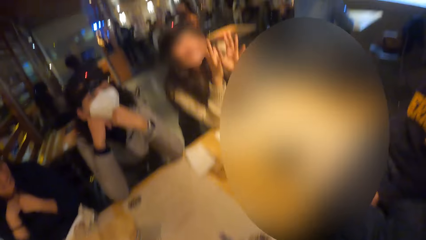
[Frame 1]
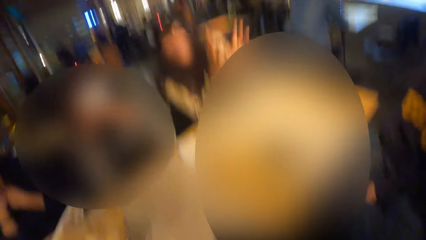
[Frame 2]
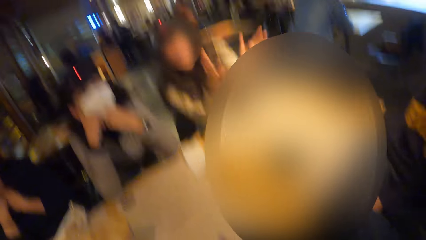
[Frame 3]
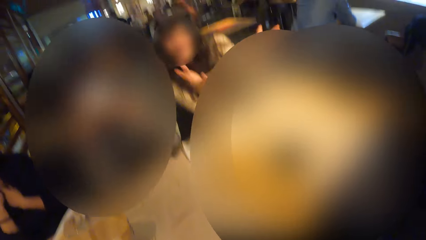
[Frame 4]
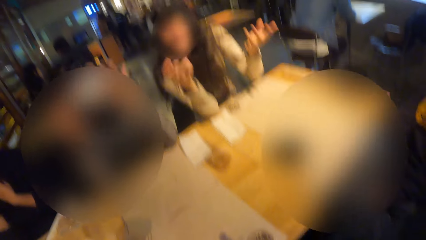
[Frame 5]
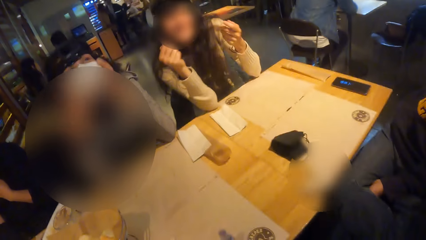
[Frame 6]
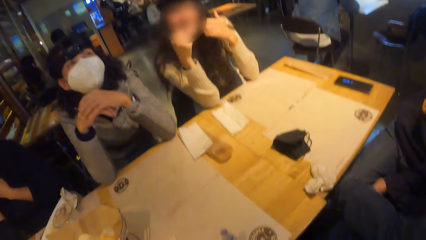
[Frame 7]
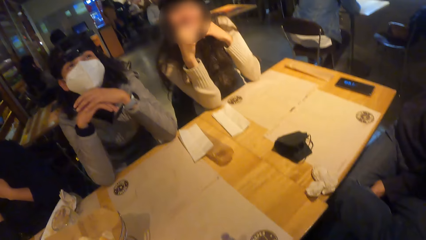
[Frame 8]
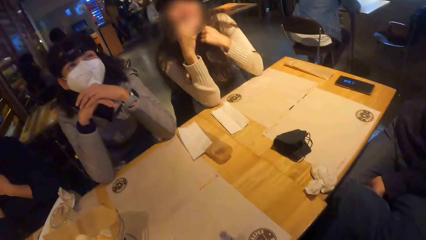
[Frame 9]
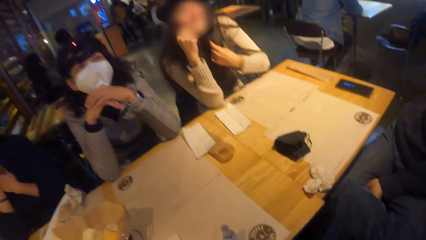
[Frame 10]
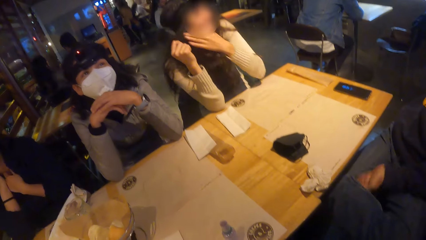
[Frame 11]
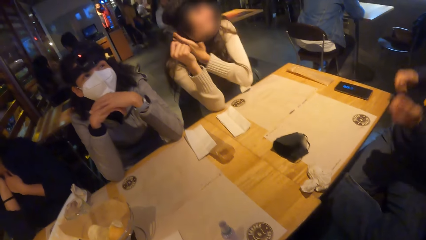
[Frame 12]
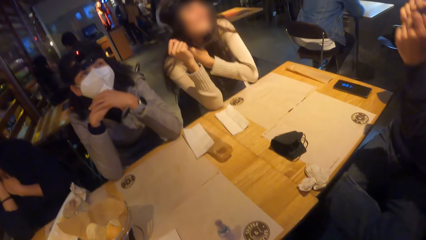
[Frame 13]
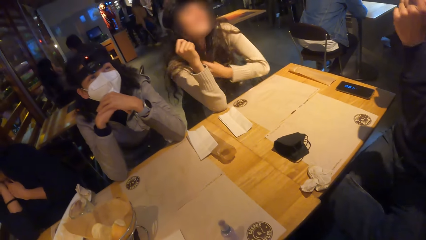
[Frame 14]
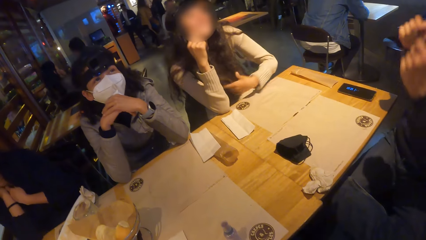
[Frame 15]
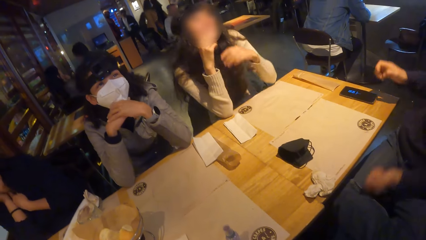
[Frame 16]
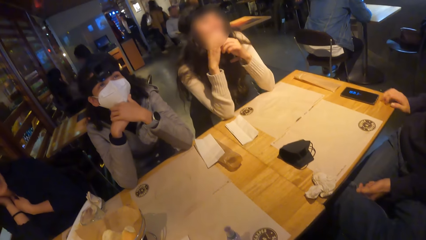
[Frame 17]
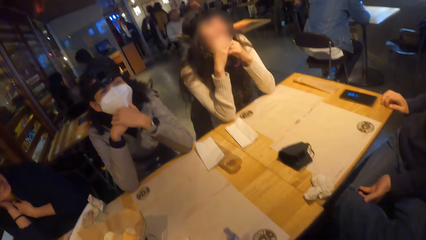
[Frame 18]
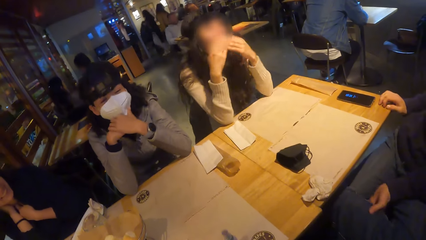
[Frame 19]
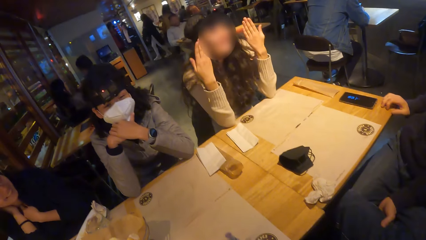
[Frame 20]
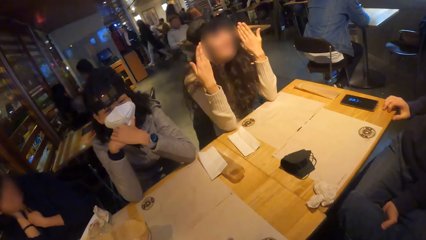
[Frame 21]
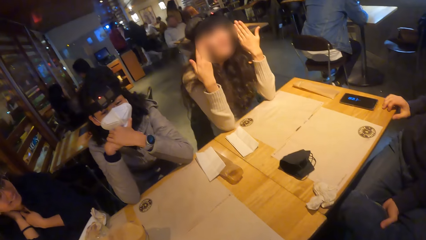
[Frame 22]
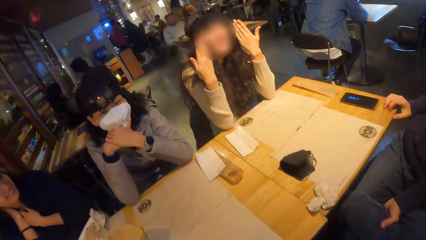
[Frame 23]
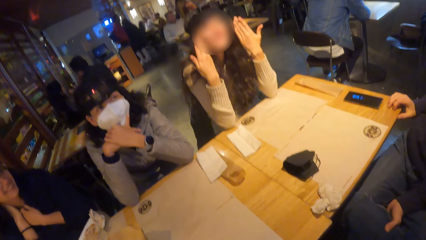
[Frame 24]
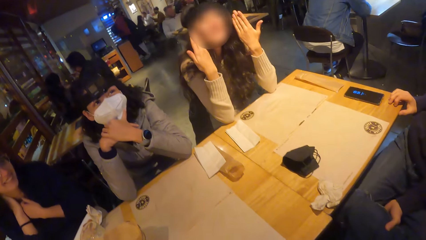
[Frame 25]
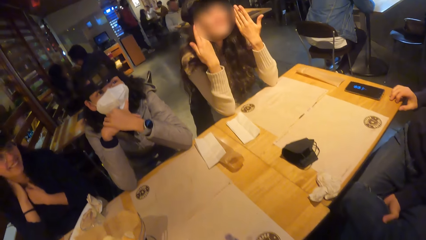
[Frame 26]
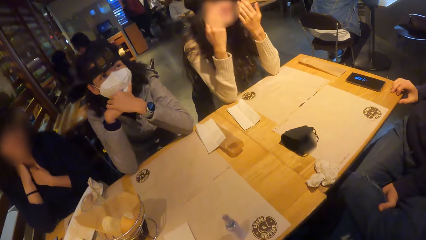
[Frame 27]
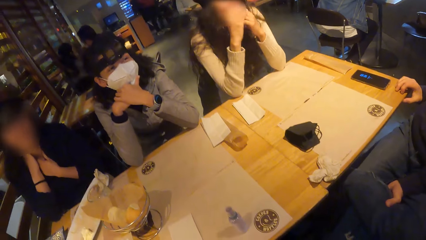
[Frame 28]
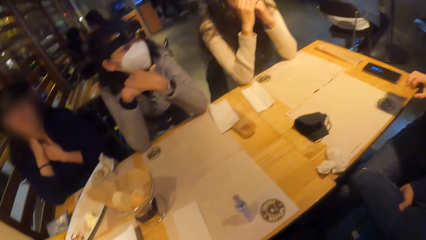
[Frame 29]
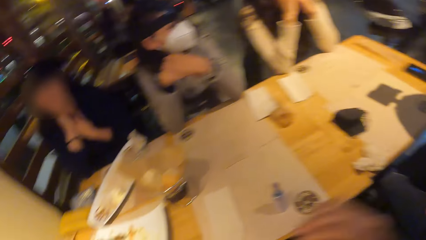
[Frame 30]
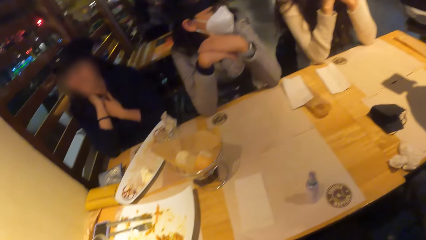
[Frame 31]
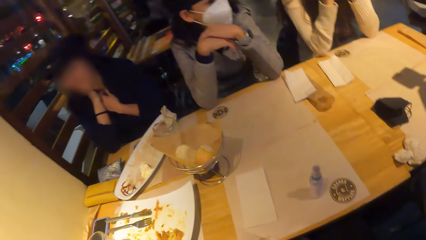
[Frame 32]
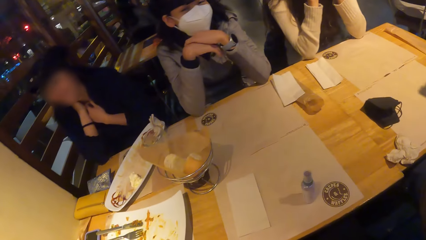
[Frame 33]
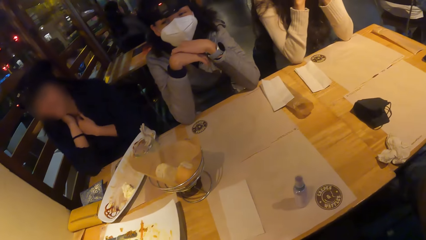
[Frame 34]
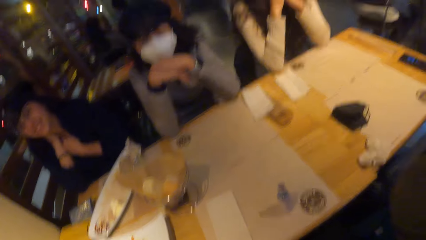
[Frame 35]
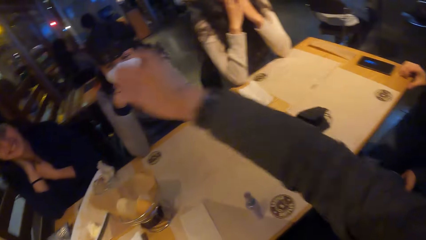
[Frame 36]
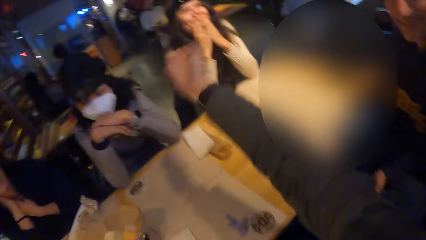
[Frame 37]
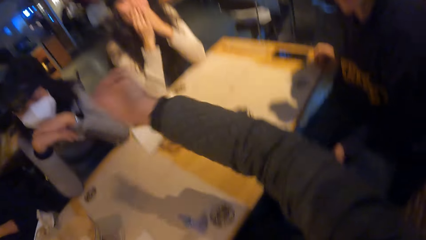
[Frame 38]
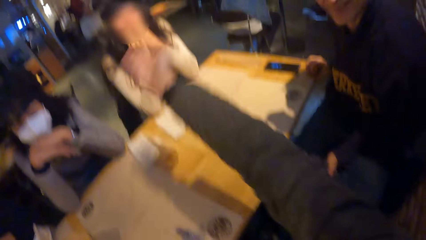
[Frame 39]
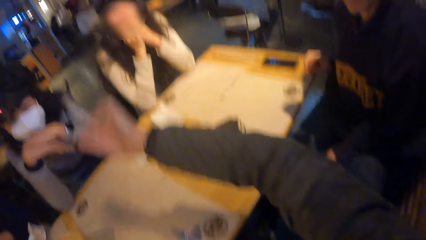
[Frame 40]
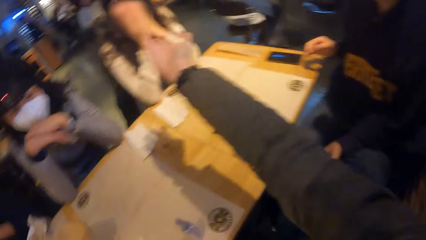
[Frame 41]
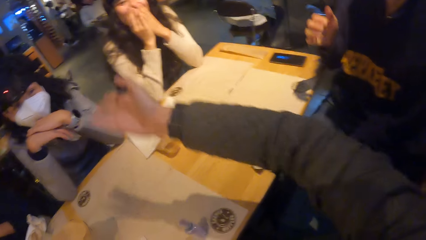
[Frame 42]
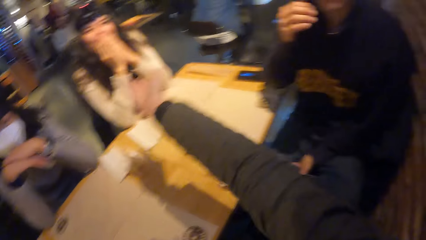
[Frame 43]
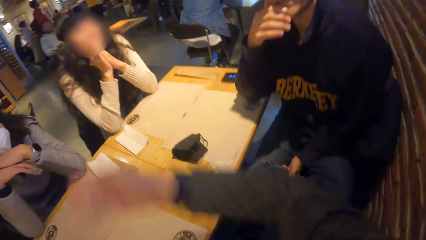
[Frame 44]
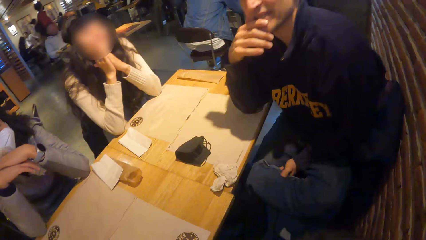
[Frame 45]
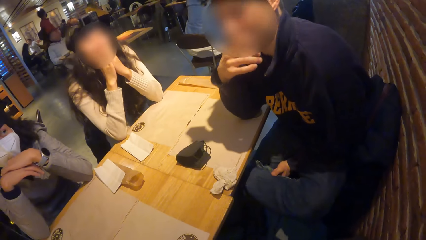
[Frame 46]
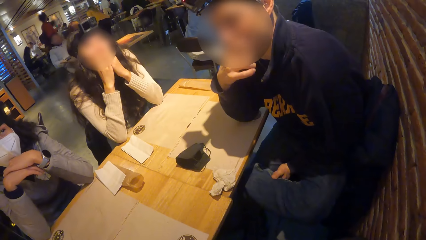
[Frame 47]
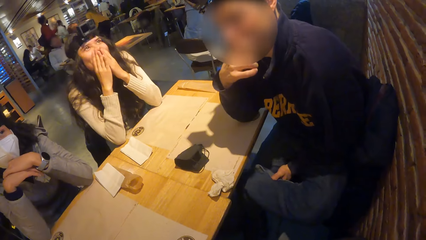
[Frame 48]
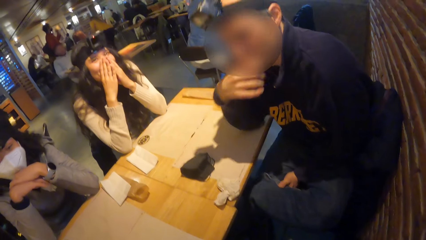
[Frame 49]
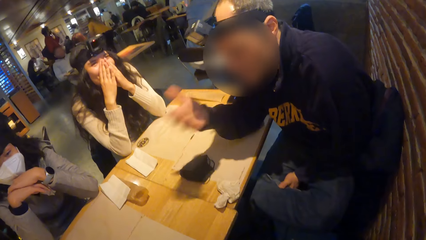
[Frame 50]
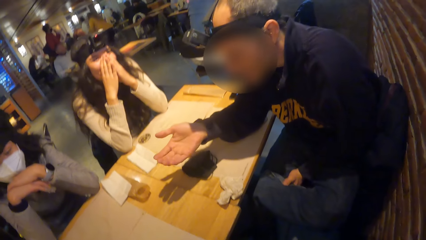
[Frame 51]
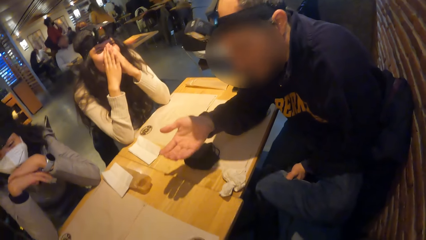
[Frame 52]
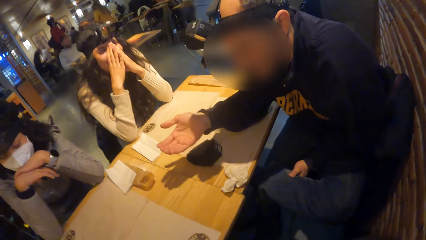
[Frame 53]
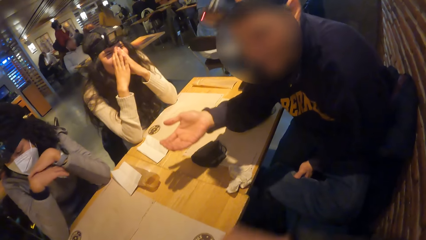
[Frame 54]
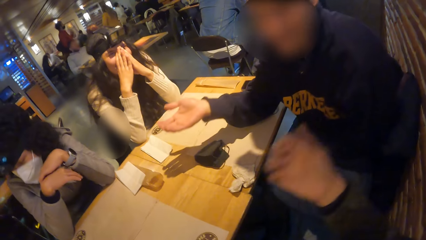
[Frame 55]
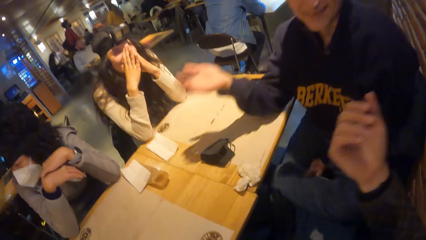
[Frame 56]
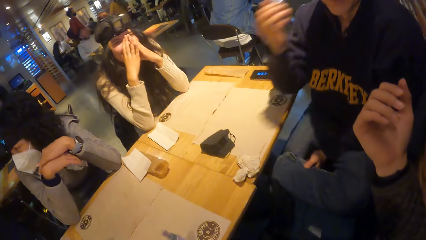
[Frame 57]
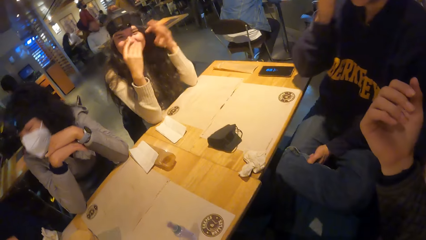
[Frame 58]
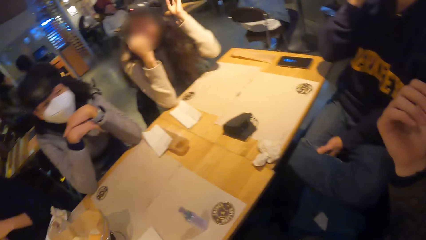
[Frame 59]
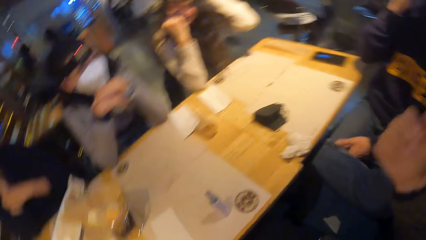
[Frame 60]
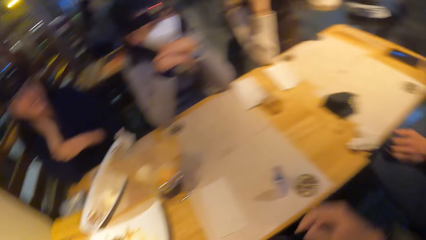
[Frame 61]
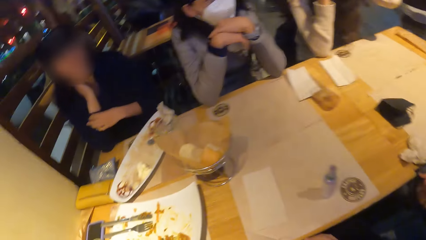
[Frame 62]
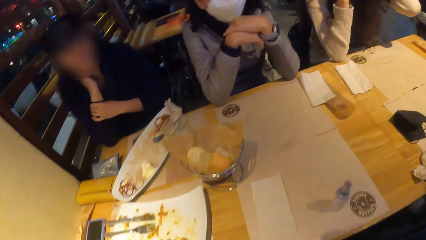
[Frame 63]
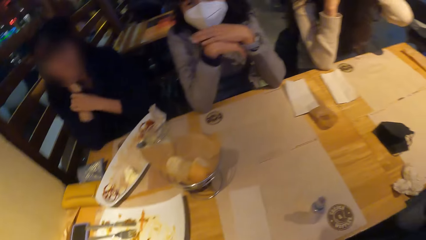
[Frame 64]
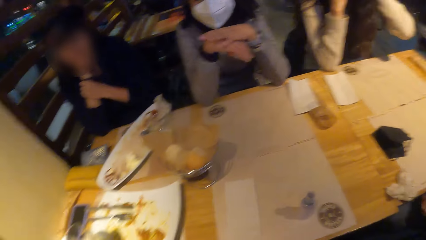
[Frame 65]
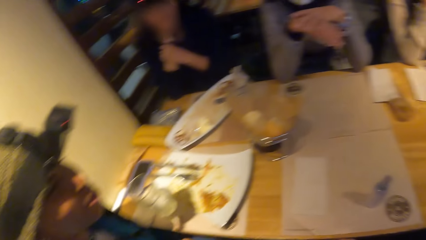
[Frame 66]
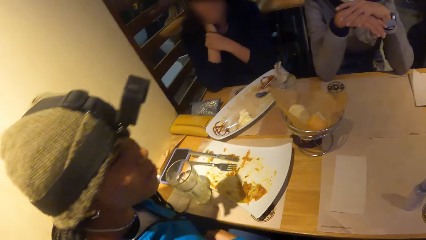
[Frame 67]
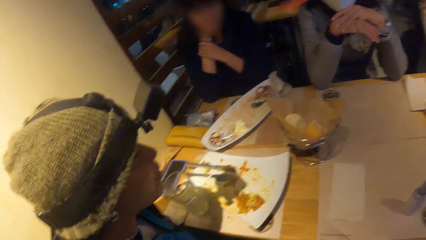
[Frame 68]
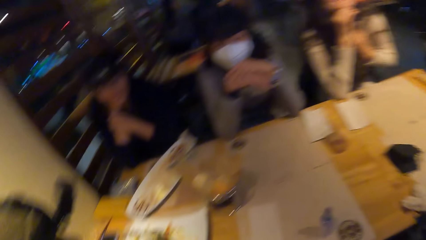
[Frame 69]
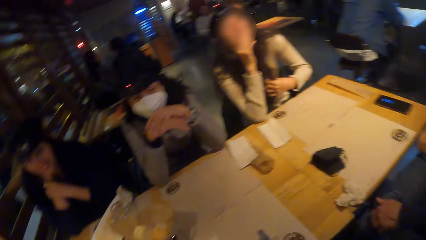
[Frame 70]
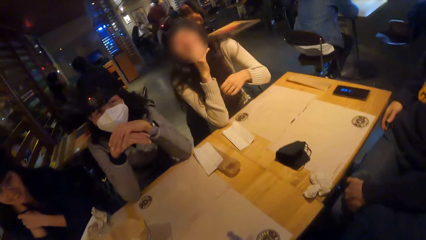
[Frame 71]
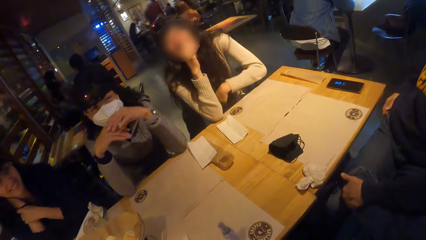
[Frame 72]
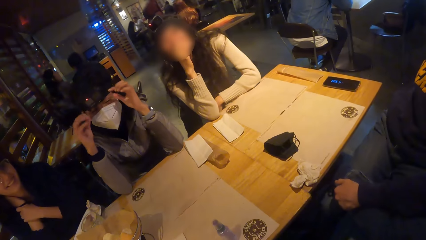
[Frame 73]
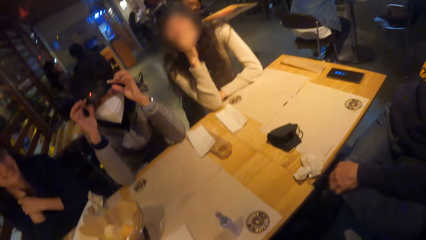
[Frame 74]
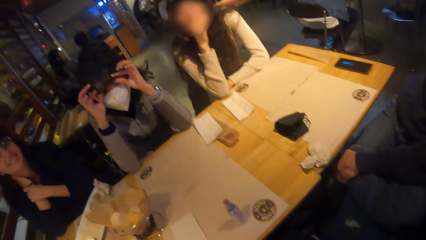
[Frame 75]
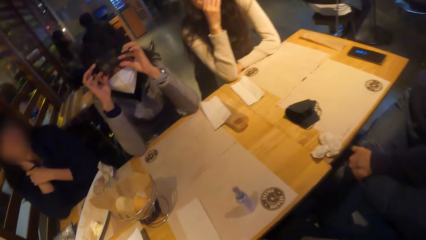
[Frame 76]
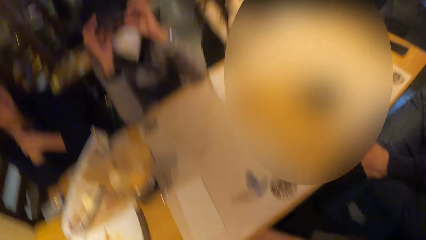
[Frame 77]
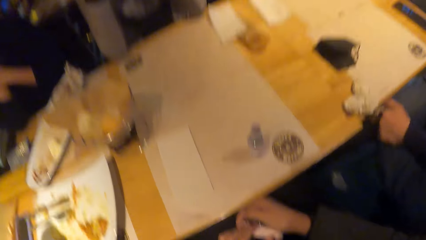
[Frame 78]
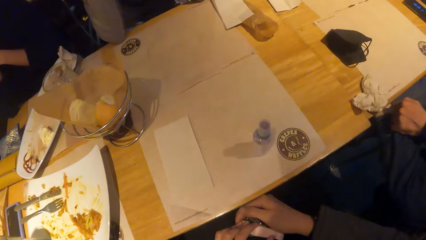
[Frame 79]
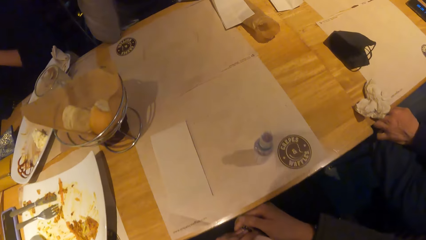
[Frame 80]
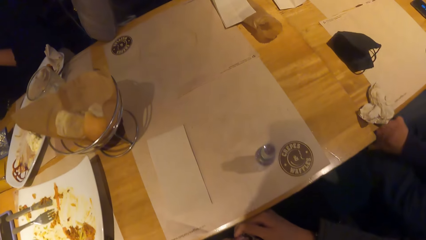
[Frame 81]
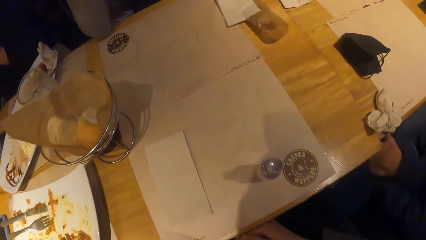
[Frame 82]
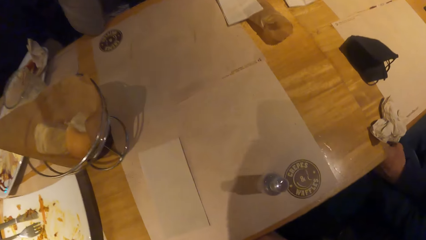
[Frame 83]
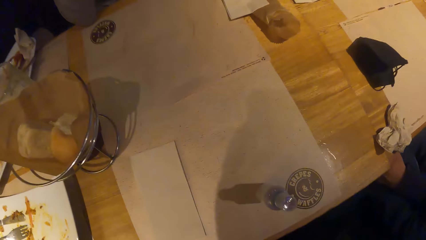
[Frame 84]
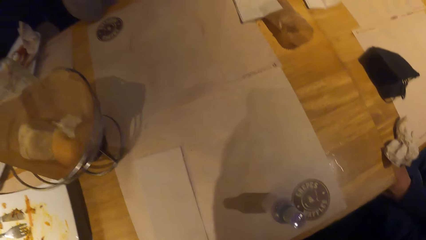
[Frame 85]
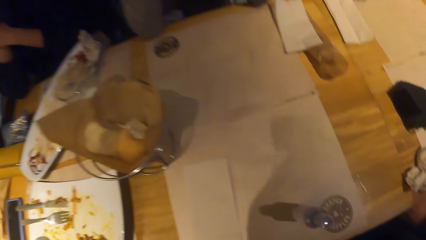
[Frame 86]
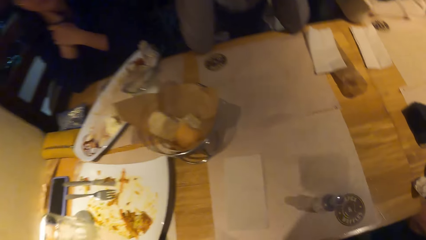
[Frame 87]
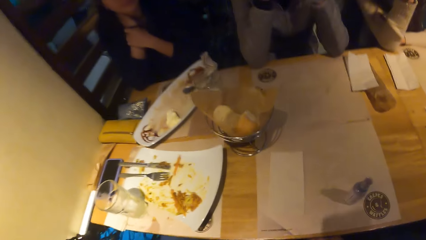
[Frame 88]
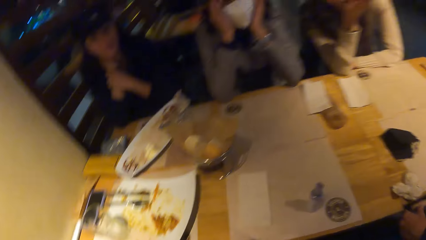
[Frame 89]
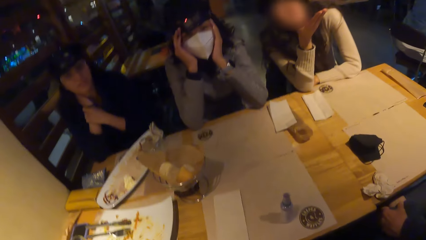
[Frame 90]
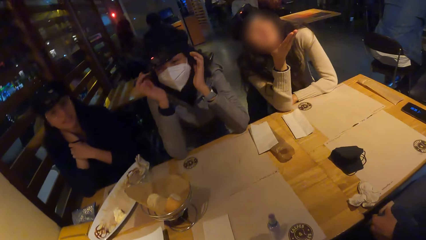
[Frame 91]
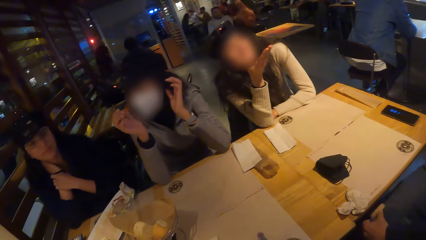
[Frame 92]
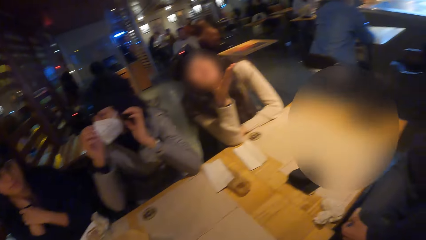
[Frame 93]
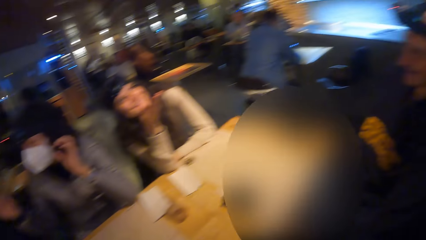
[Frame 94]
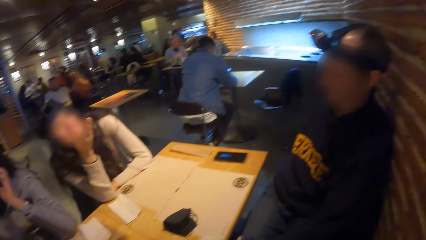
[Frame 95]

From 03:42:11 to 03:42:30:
A lady touches the hair. Five ladies dialogue with a man.
